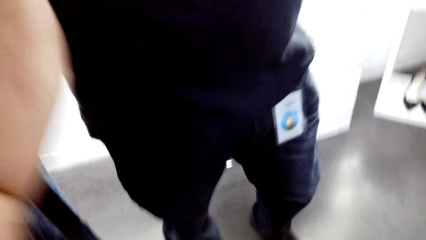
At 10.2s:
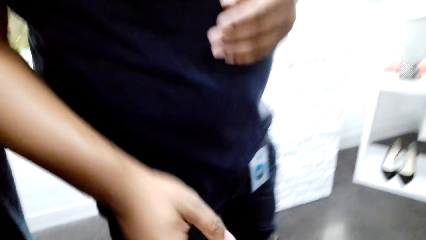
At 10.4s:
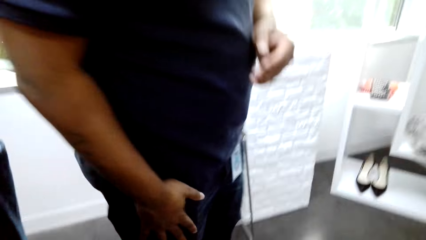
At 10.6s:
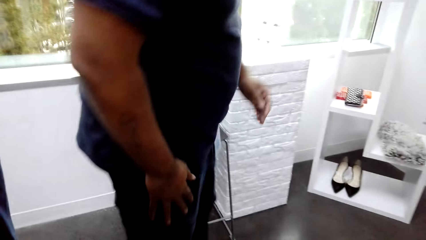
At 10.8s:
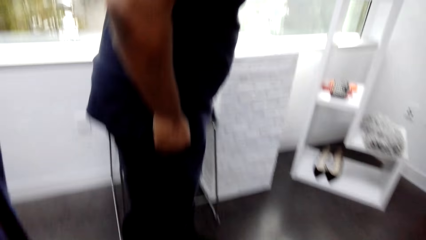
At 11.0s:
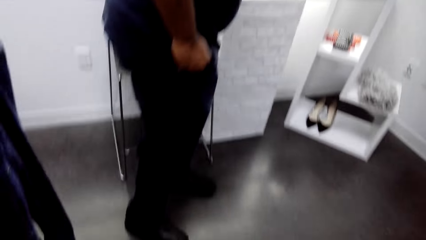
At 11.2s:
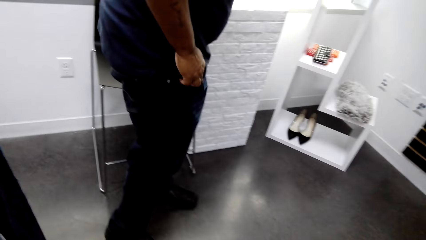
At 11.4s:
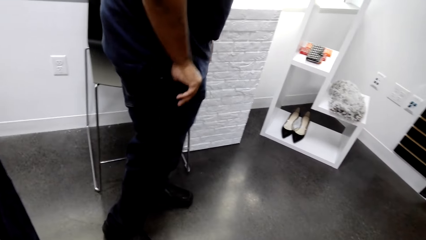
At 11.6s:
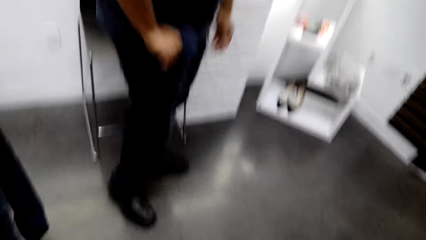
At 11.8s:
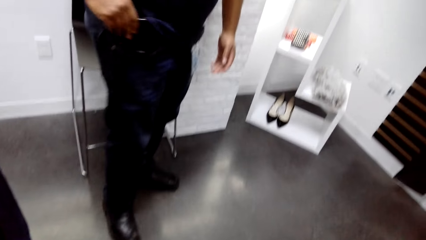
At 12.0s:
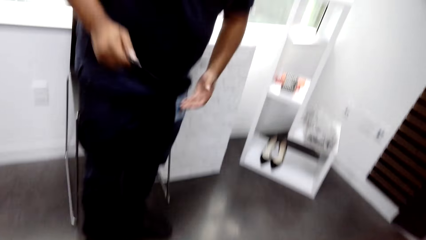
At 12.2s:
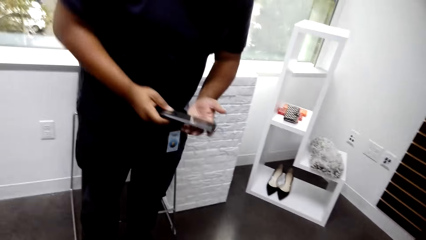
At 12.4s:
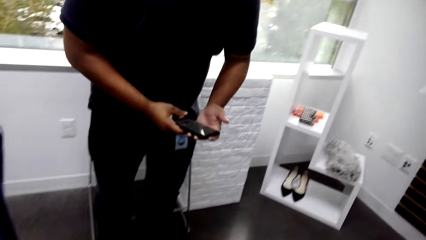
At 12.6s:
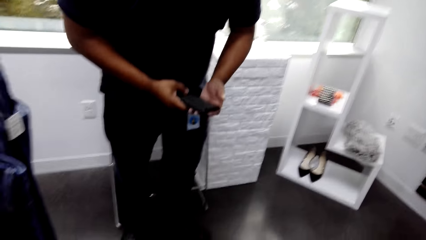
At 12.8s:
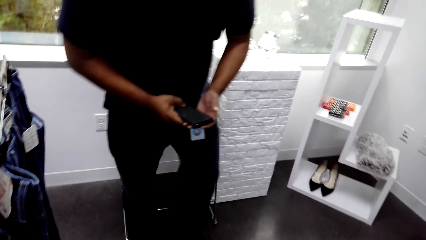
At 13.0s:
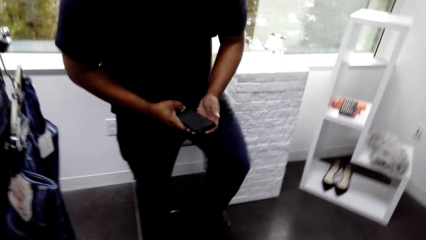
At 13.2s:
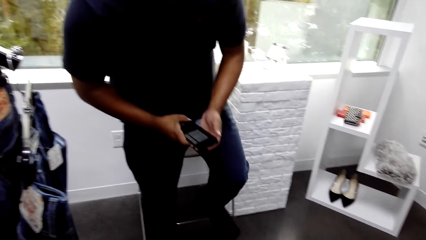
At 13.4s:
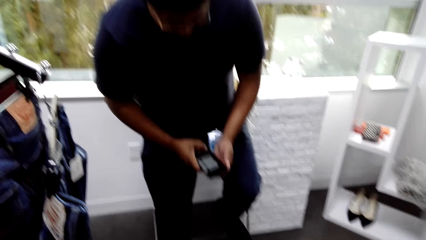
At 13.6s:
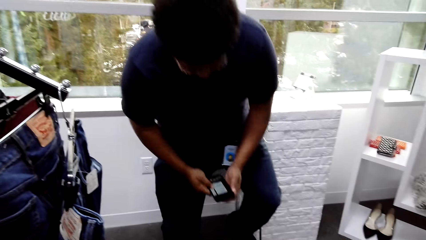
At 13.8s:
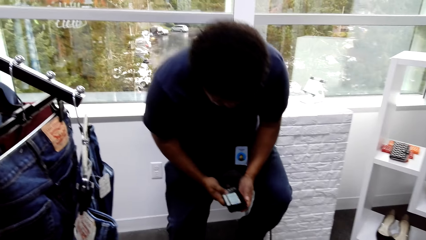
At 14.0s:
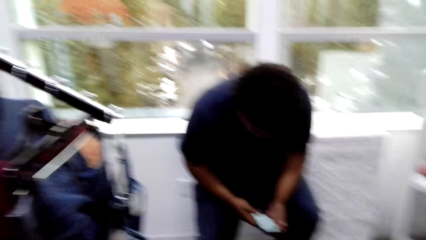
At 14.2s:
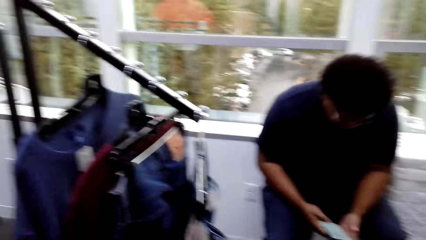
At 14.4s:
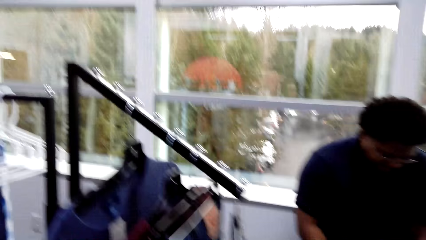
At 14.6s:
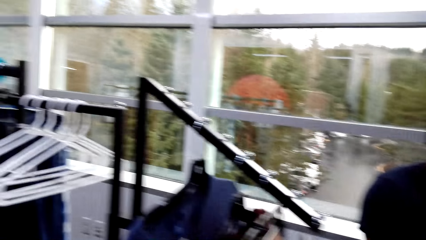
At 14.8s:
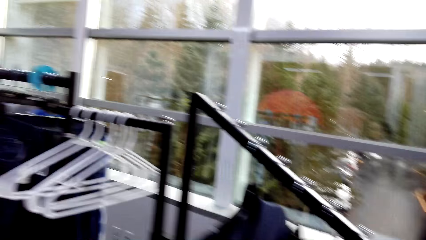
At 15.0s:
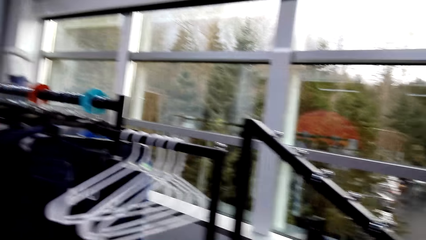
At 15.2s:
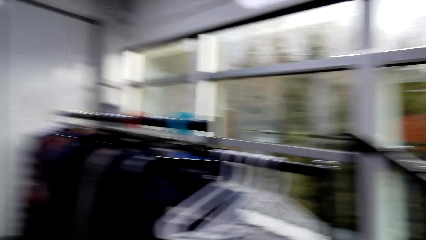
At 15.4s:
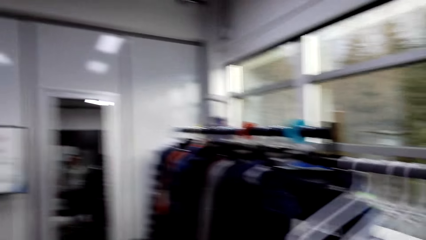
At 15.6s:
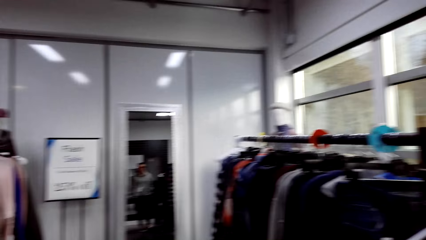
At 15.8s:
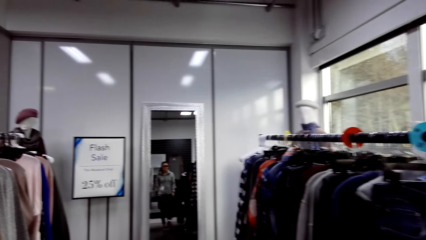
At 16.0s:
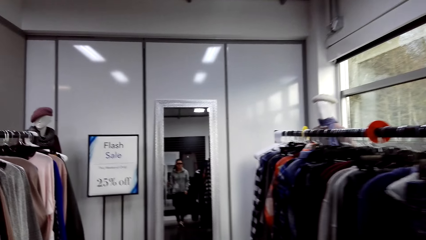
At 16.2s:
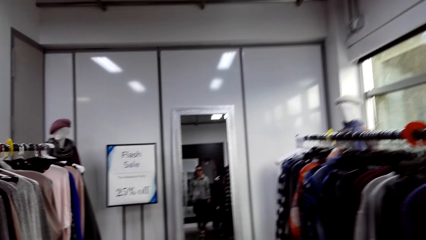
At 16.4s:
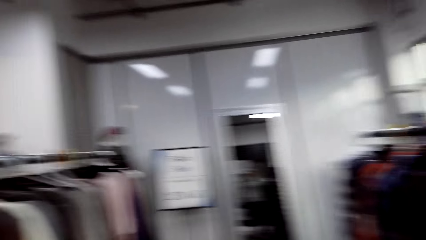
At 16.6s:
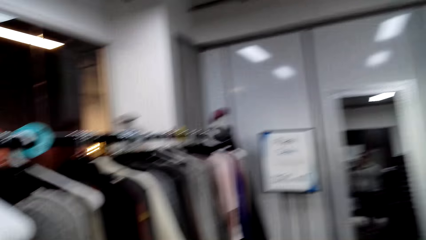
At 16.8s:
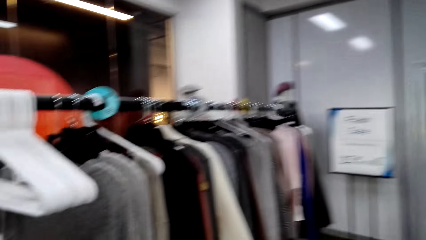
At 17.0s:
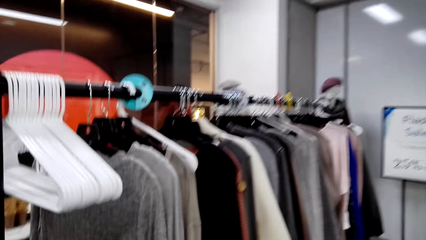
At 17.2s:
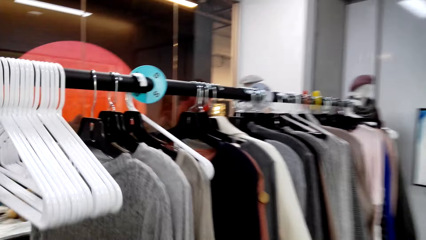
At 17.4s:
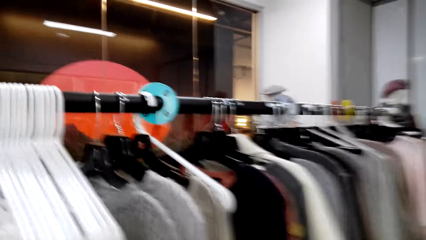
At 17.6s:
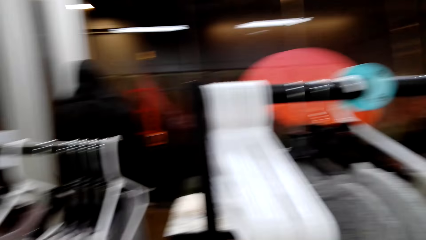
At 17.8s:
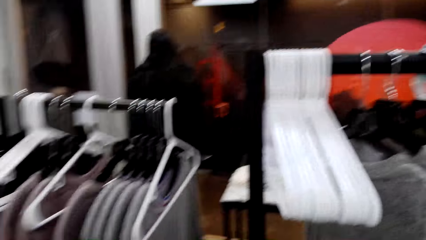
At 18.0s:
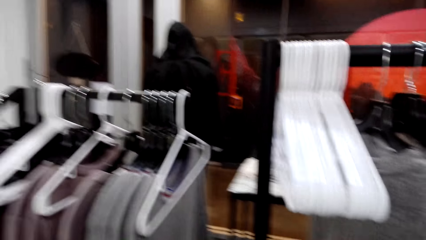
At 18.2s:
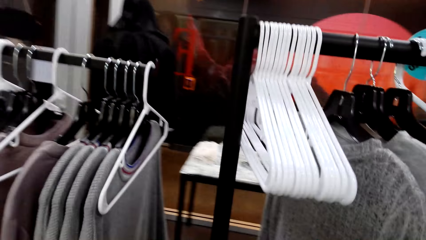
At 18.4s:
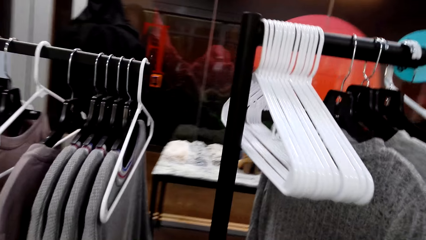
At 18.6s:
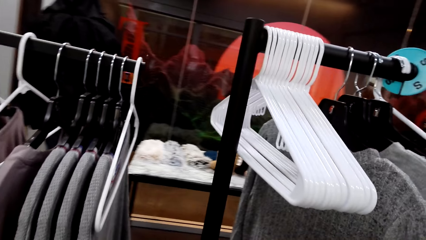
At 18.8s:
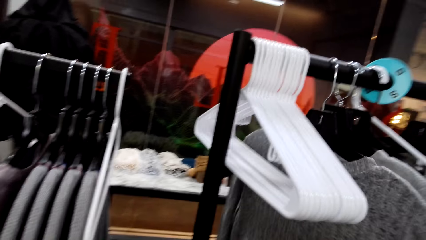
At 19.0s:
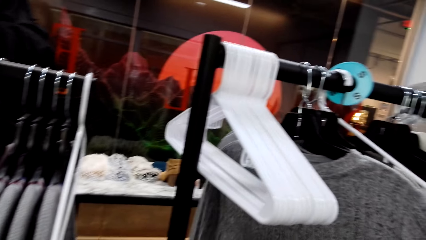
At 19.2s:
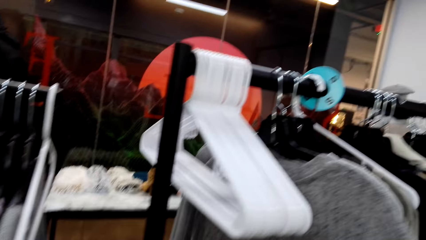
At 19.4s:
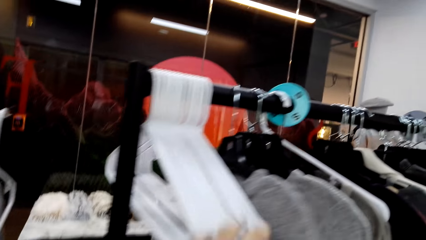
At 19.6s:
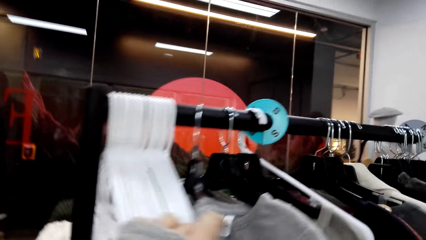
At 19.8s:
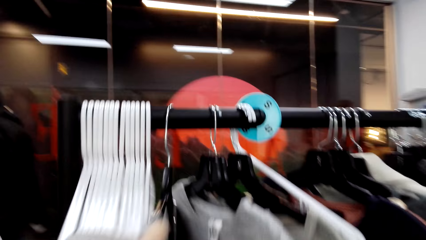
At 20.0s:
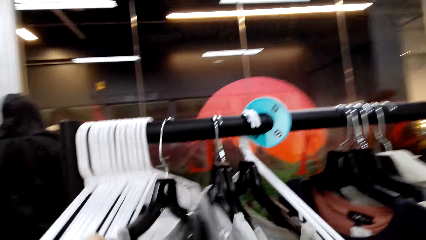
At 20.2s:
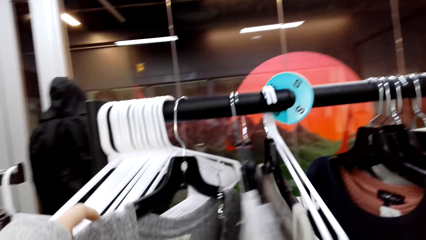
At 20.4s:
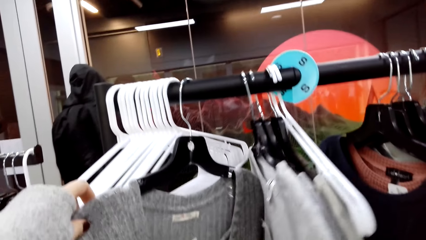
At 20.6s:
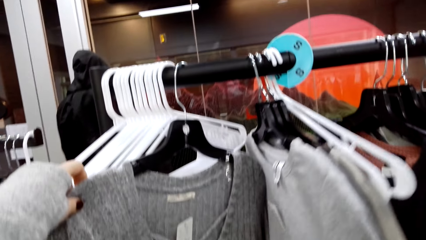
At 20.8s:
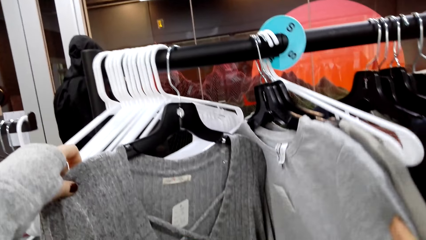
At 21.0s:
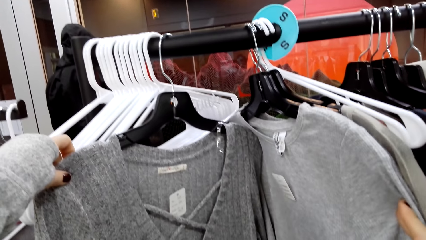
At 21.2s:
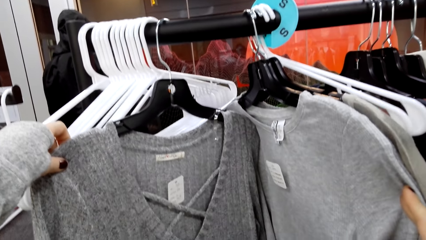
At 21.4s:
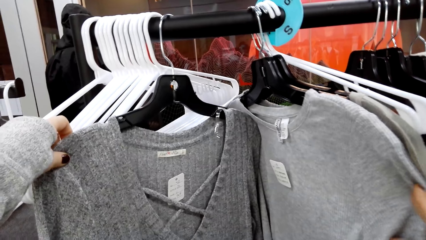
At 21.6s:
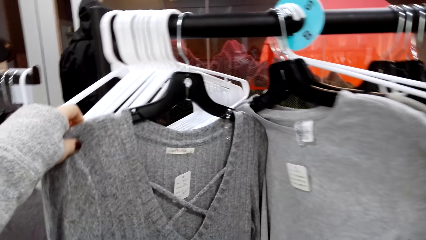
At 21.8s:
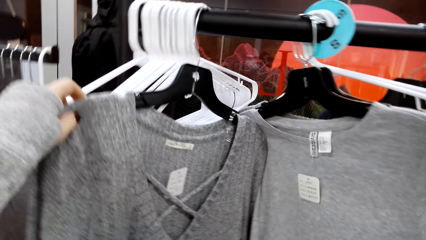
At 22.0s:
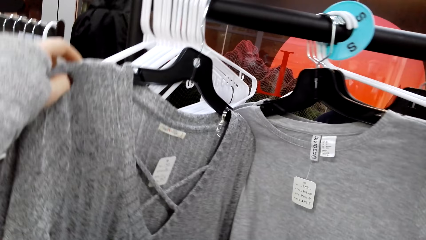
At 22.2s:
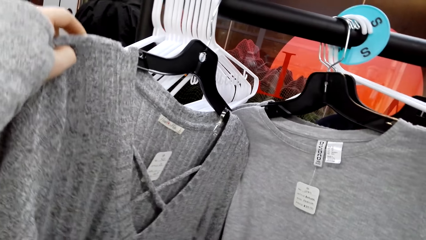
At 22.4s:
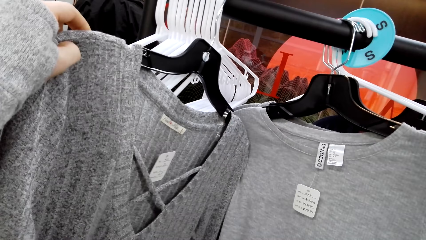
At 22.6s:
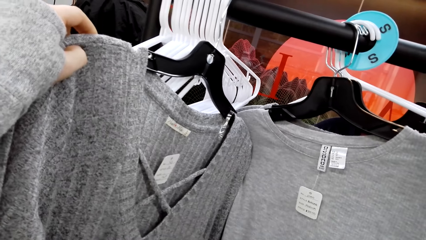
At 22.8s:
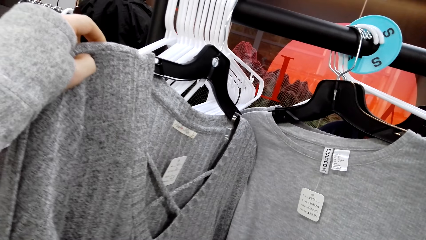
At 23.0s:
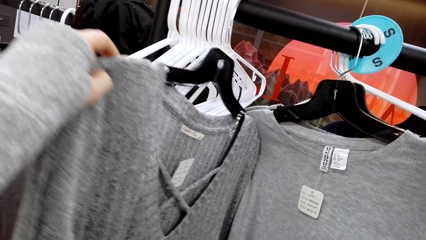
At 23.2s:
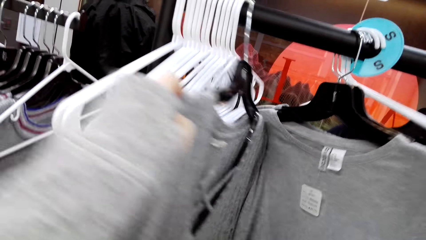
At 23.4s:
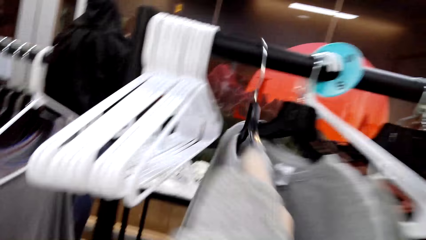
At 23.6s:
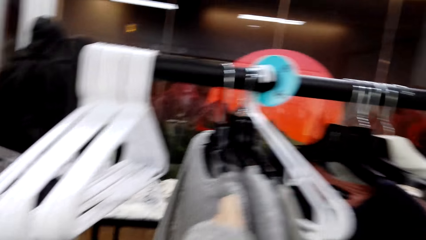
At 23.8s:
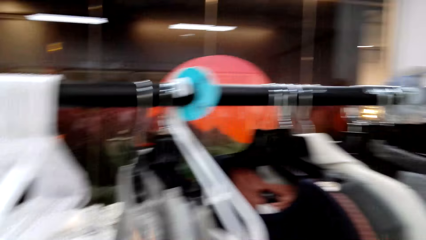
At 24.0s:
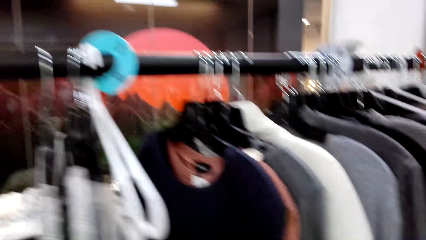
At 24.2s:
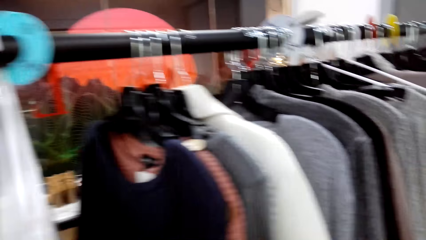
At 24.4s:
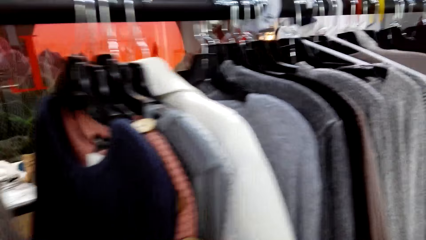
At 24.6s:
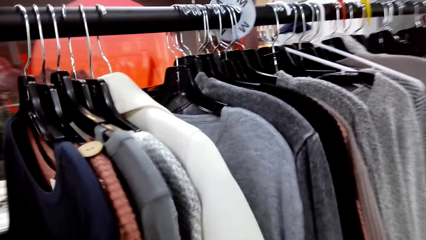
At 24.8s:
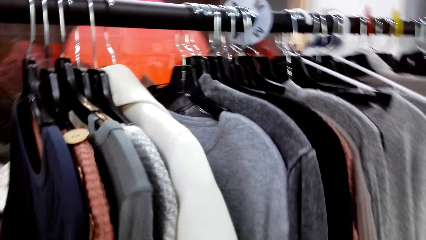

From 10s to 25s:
A man removes a mobile phone from the pocket, holds the mobile phone with the left hand and sits on the chair. The camera wearer walks in the shop. They touch the blouses with both hands and stare at the blouses.
